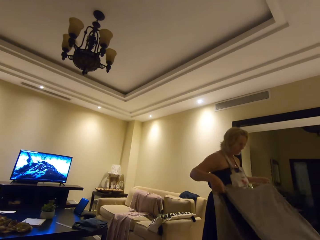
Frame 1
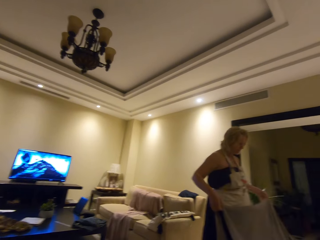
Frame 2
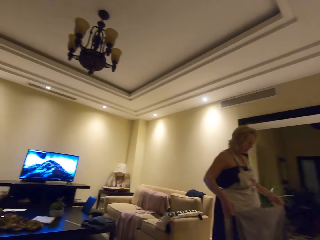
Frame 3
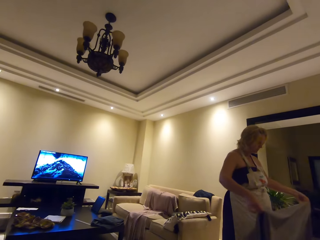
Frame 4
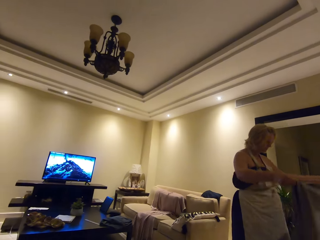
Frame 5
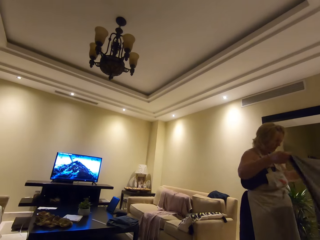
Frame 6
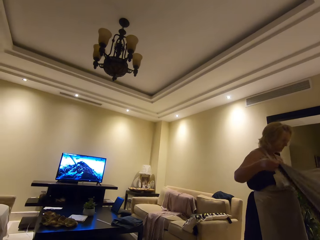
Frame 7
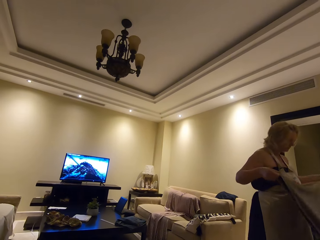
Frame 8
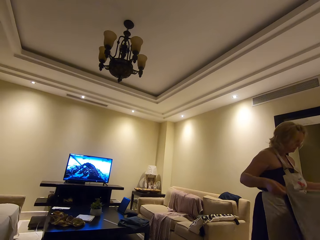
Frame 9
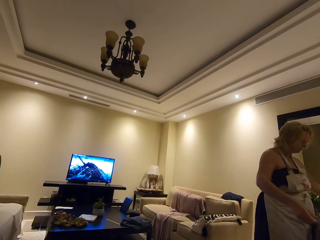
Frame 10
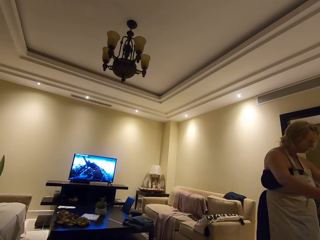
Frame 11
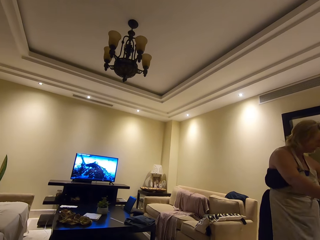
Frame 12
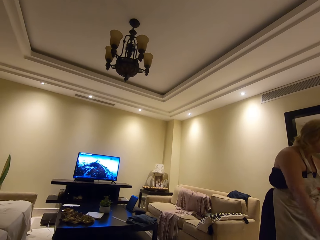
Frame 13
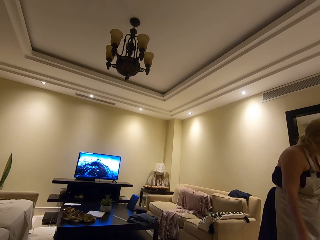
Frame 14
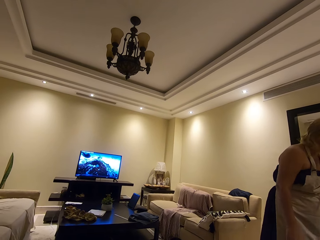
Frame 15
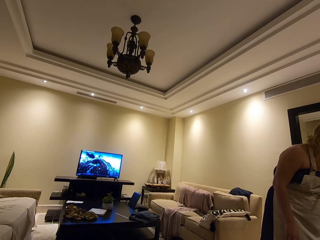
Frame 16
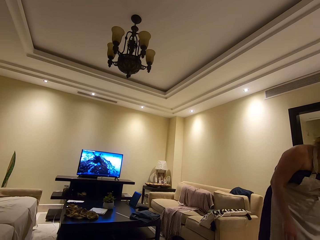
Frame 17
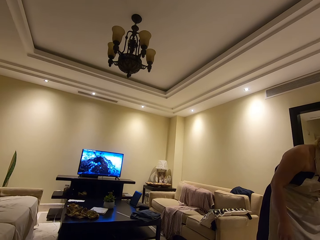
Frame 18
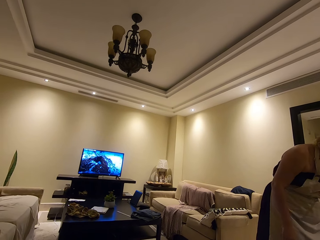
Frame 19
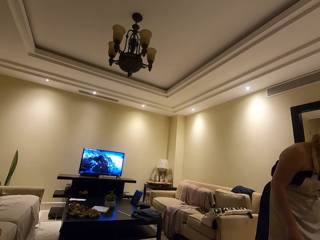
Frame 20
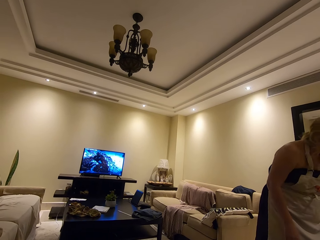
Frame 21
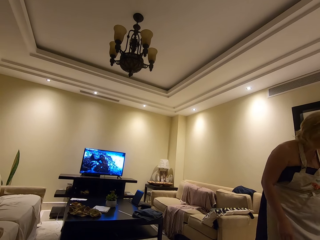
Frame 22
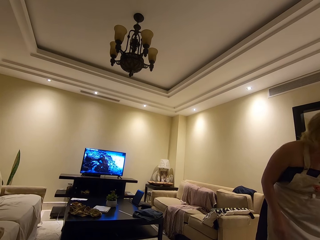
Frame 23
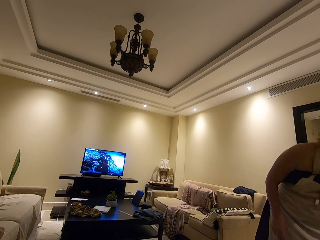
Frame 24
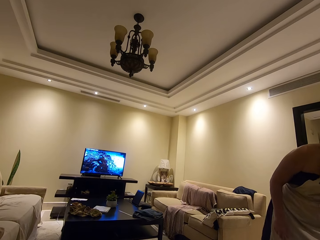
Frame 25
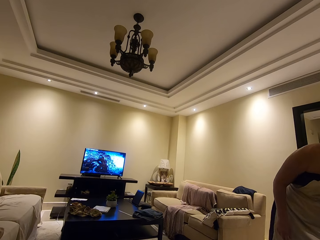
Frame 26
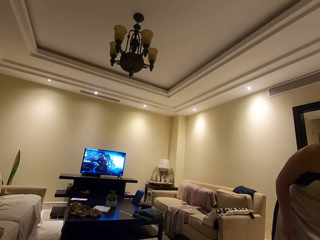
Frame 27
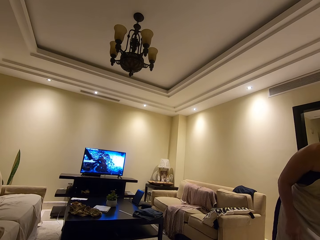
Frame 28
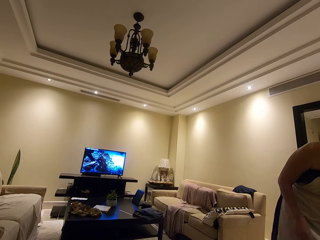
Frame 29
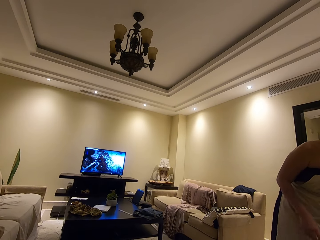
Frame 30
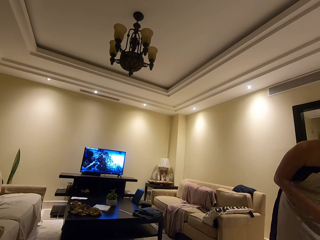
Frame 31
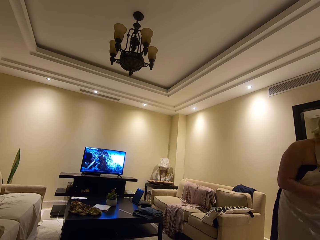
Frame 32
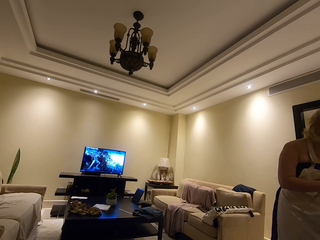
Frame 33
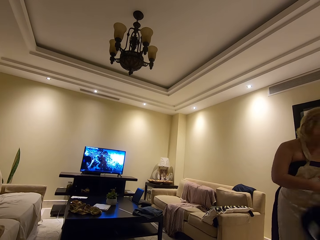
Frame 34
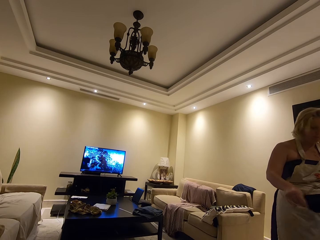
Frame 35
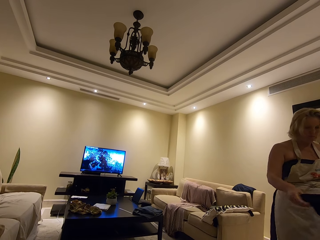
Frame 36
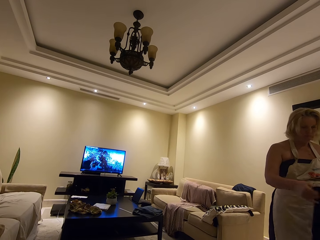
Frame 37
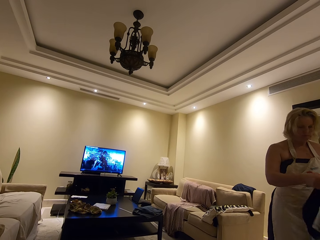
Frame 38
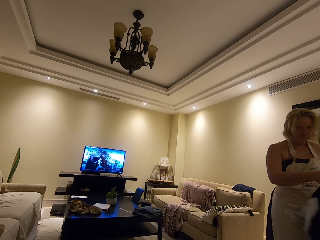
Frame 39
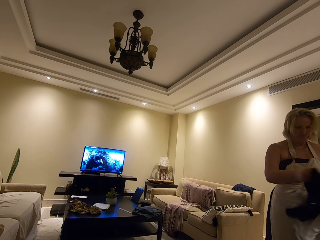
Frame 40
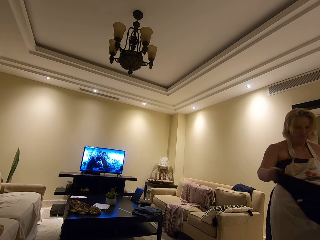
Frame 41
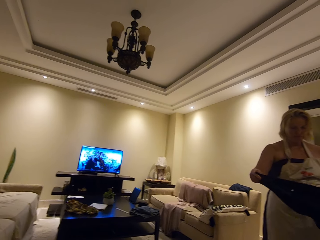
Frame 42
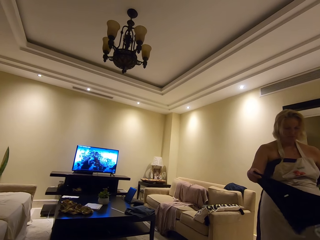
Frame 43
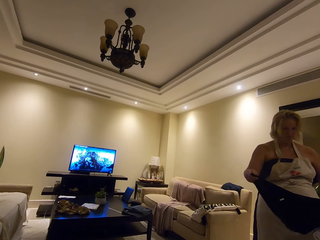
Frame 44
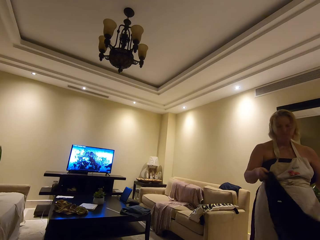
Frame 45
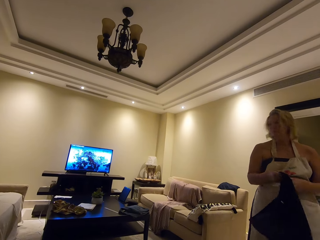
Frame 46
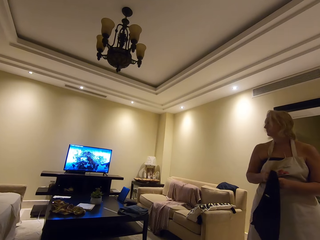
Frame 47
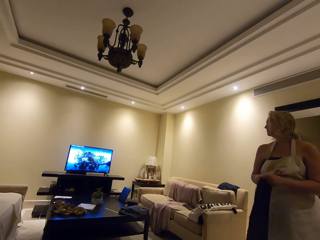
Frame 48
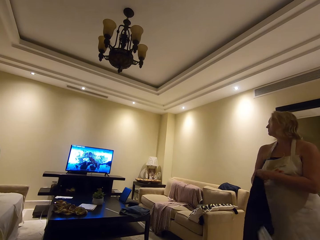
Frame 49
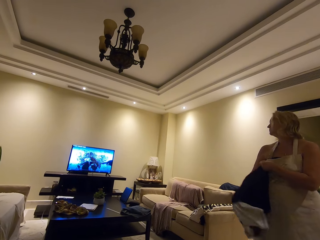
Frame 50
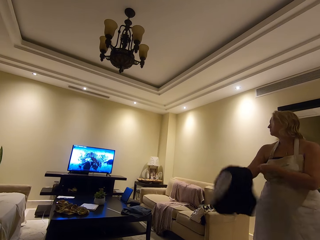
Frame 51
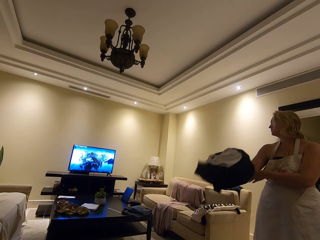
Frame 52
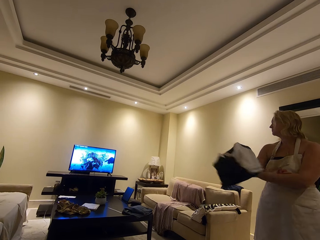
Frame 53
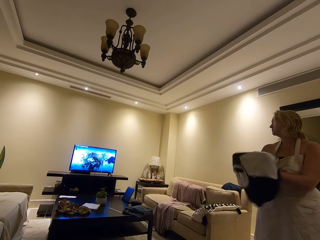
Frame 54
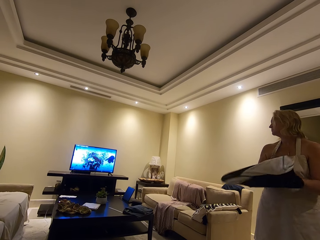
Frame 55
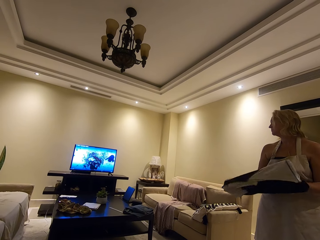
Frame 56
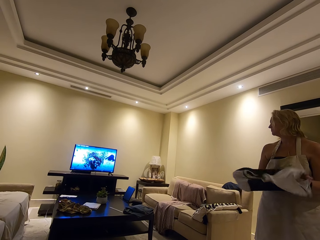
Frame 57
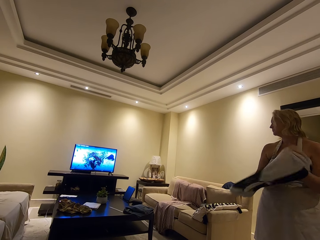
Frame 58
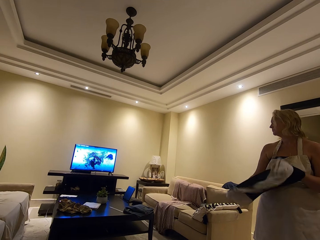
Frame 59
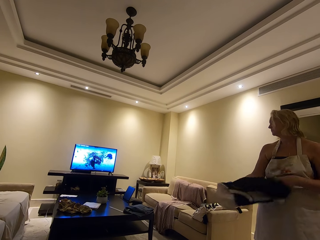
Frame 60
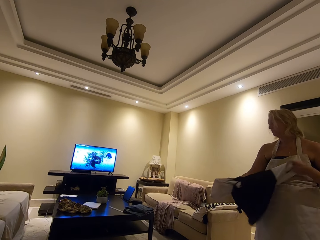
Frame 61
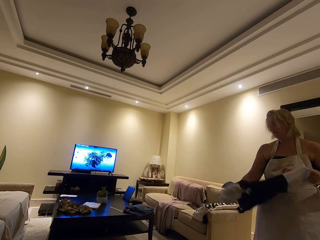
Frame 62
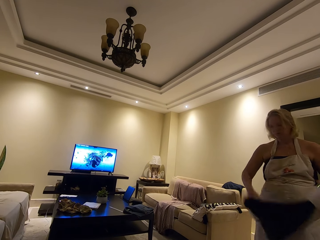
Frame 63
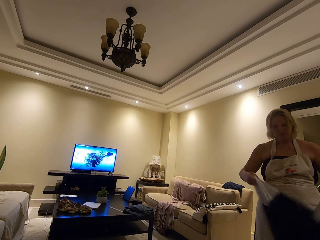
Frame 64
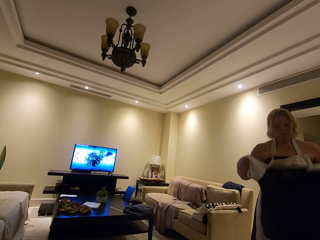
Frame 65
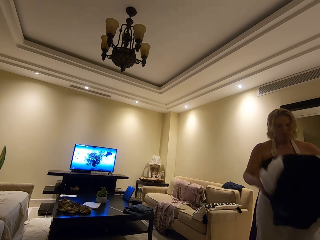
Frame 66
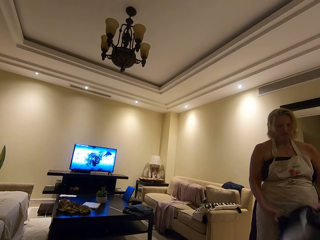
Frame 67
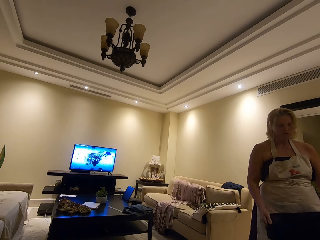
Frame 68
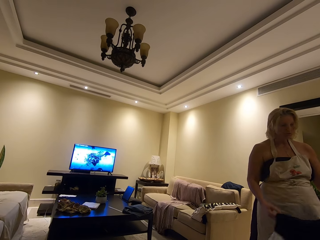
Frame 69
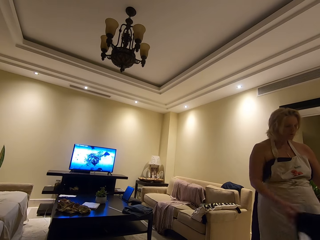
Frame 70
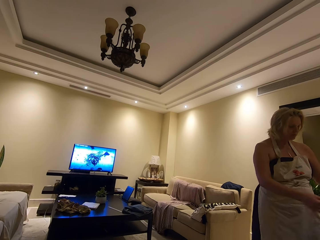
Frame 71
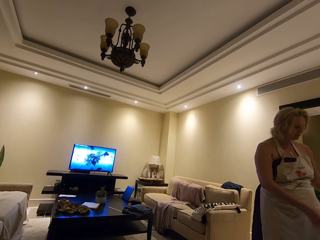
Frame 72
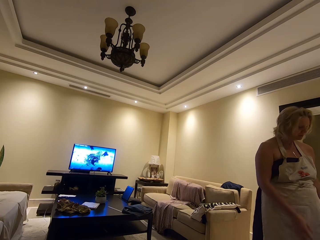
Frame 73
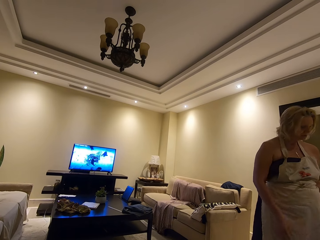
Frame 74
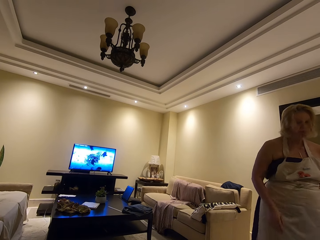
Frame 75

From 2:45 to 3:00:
The camera wearer watches the television. A woman turns the t-shirt. The woman holds the t-shirt. The woman looks at the television. The camera wearer watches the television.

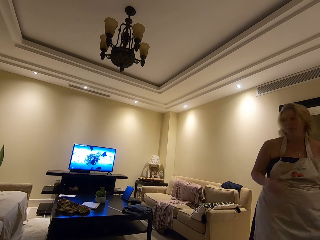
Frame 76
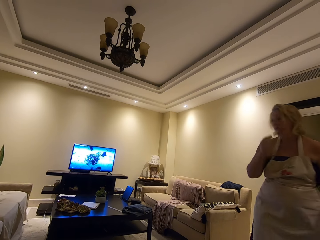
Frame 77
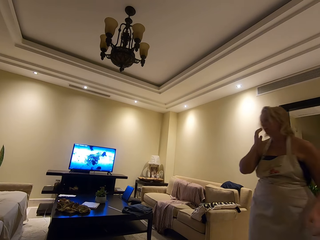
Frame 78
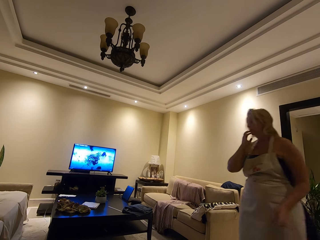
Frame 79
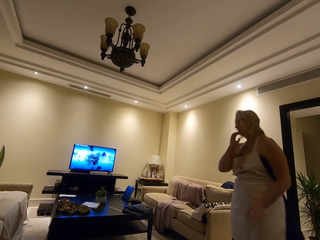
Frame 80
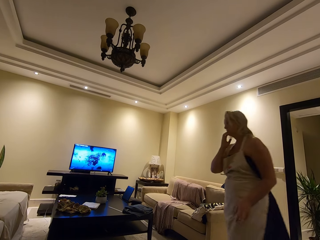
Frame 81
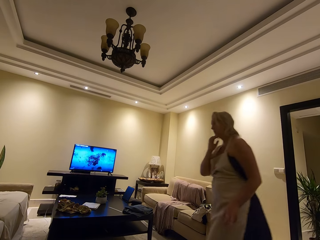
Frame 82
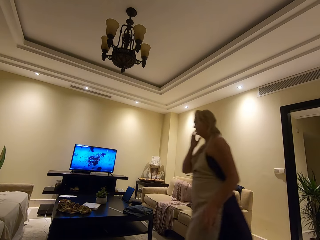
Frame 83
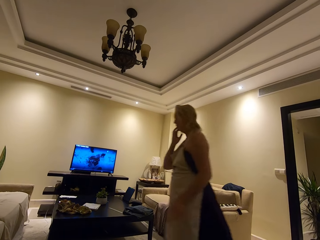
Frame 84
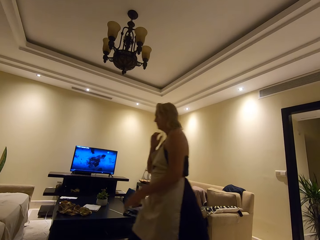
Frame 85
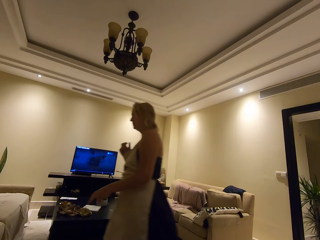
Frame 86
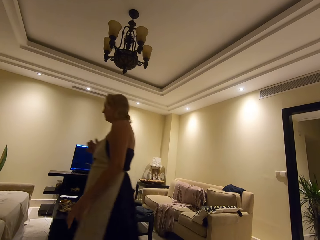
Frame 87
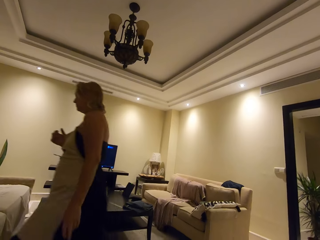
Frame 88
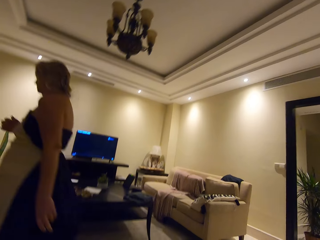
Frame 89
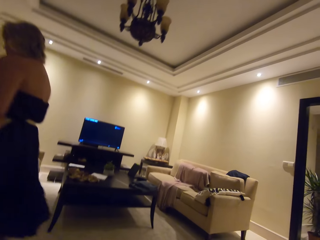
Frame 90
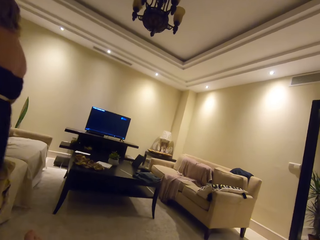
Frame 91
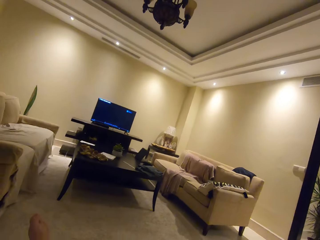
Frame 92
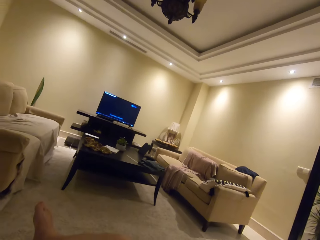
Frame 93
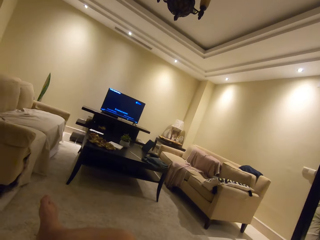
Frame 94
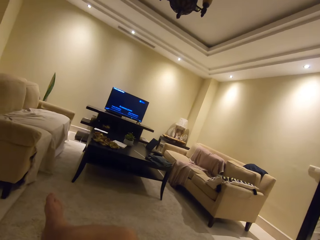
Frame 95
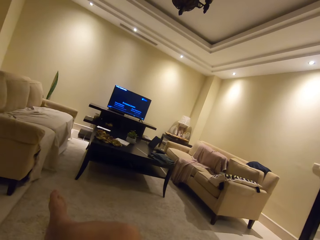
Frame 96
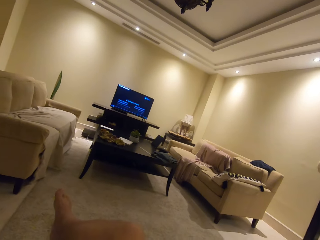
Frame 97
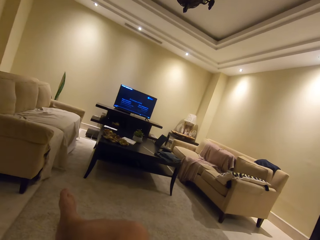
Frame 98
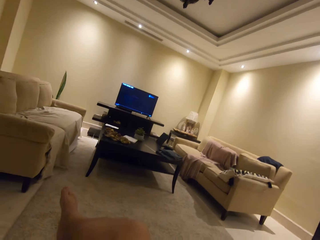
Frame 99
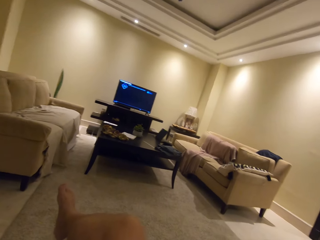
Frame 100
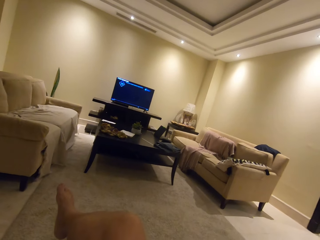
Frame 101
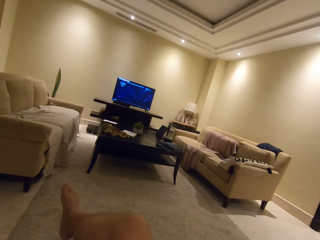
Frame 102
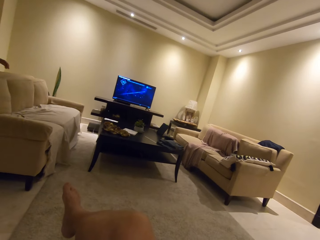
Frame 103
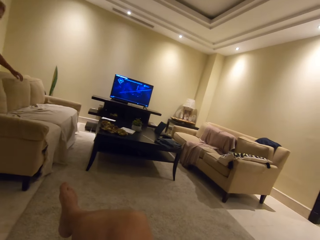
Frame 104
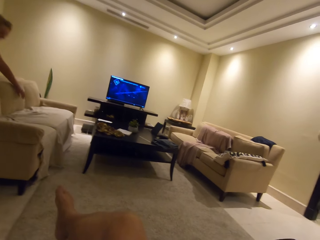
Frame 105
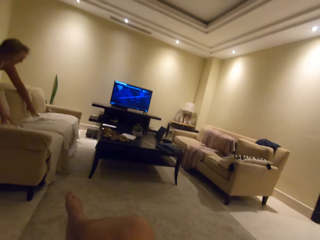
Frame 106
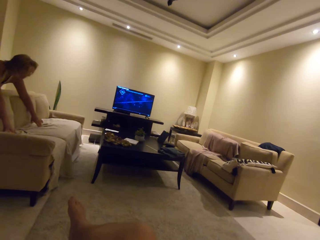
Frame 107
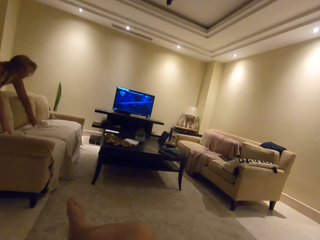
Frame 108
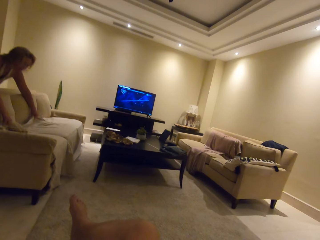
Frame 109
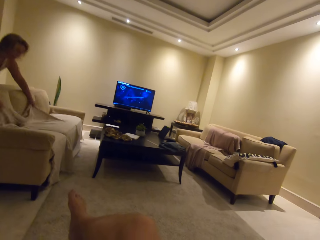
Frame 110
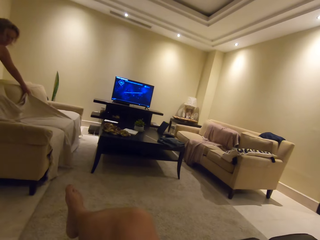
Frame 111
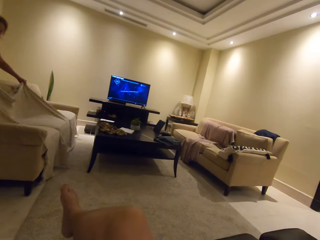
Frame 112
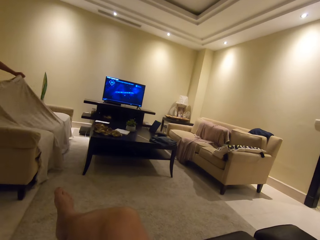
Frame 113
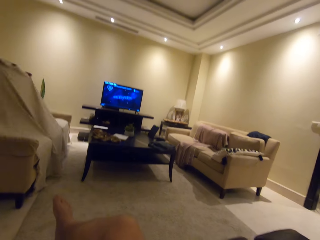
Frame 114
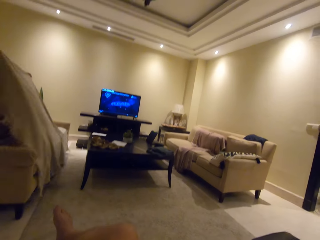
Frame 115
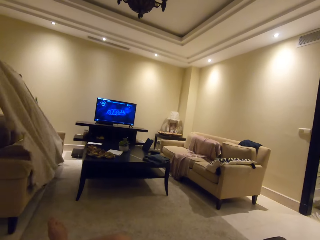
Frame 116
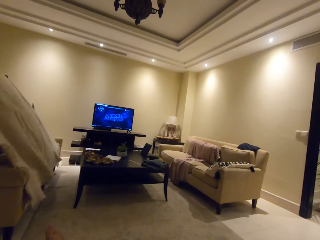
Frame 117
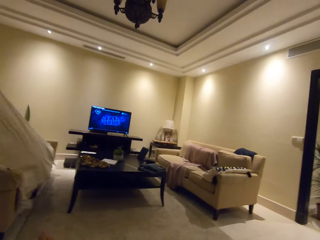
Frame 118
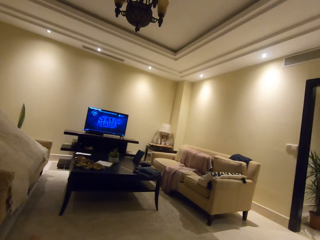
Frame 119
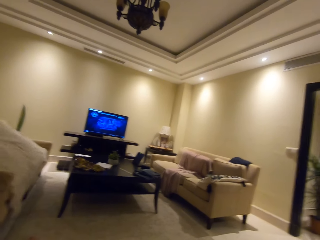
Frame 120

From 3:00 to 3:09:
A woman places a t-shirt on the couch. The woman scratches her face. The woman moves around the room. The woman holds the material cloth. The woman spreads the piece of cloth on the seat.
